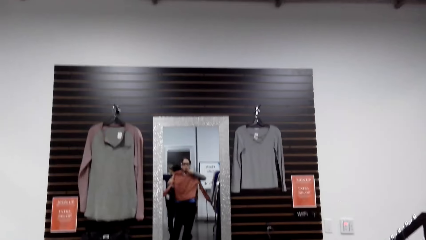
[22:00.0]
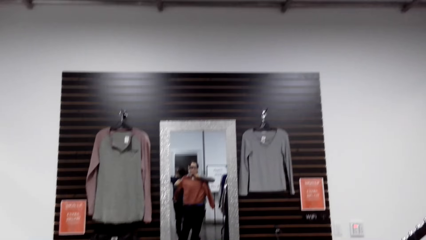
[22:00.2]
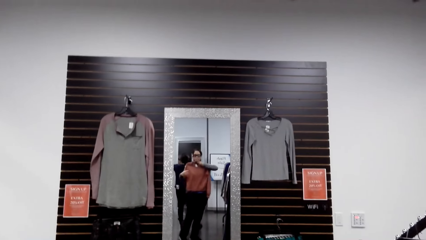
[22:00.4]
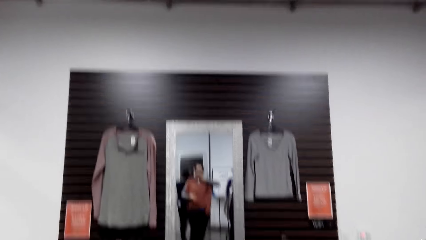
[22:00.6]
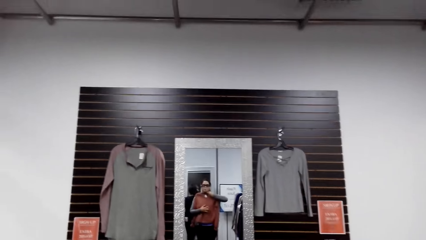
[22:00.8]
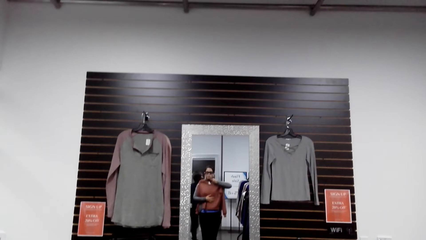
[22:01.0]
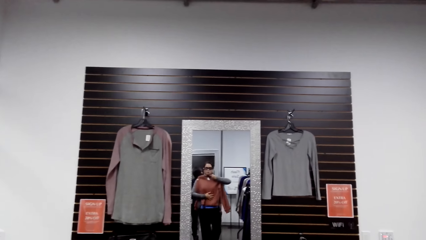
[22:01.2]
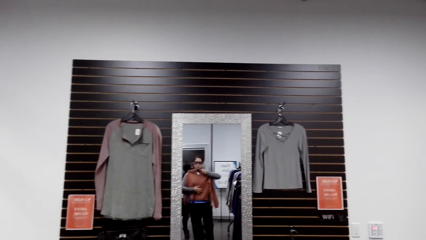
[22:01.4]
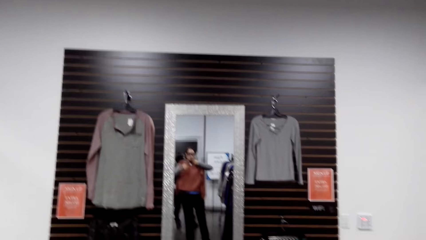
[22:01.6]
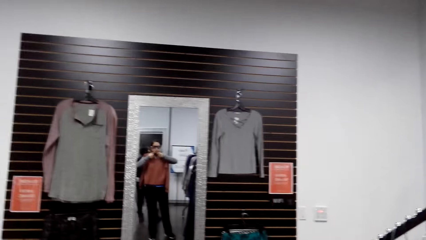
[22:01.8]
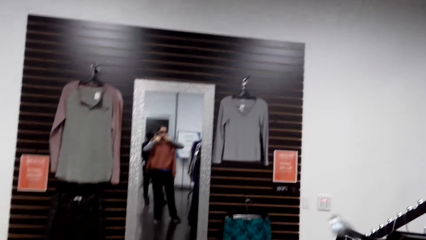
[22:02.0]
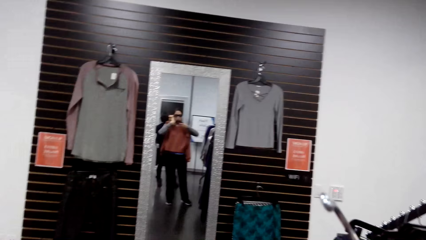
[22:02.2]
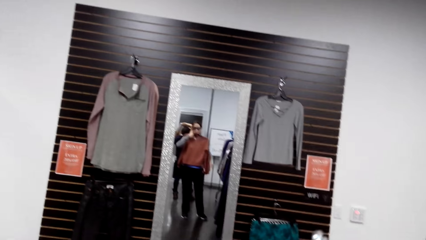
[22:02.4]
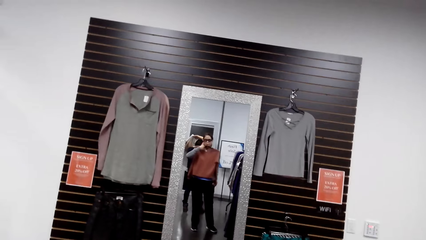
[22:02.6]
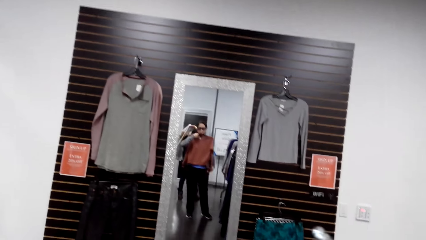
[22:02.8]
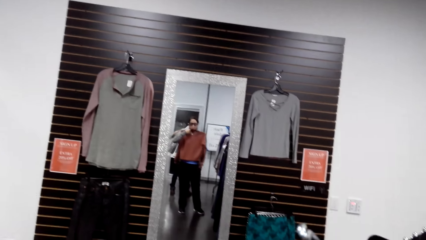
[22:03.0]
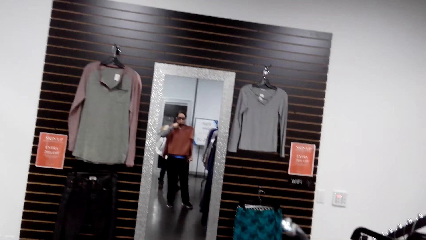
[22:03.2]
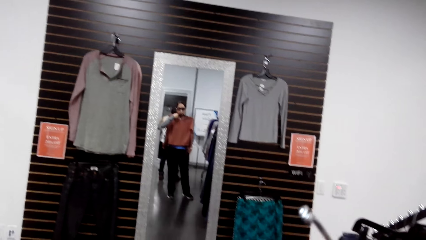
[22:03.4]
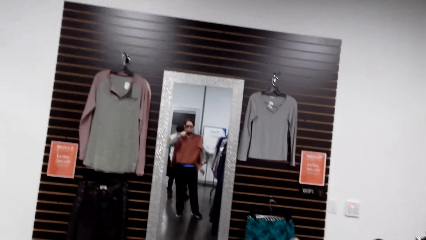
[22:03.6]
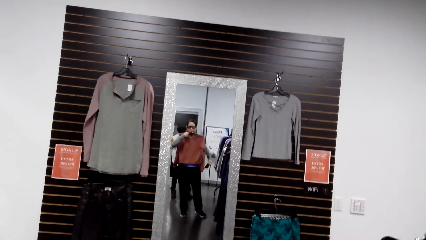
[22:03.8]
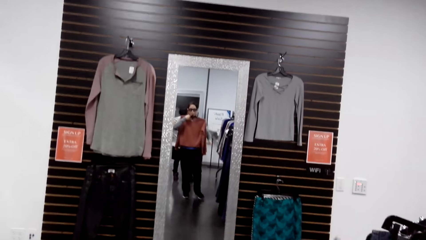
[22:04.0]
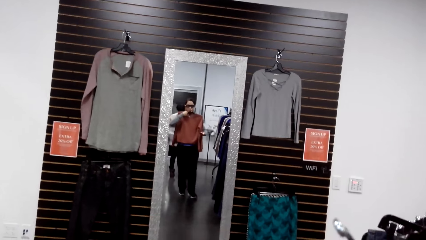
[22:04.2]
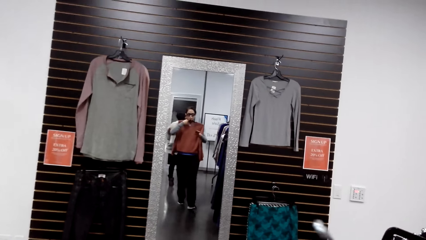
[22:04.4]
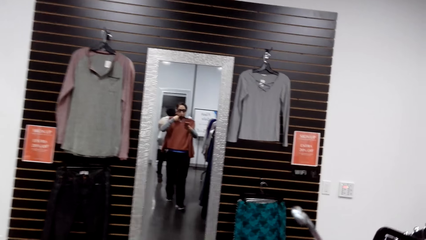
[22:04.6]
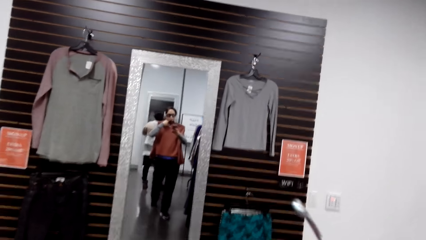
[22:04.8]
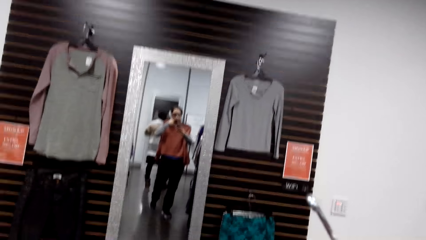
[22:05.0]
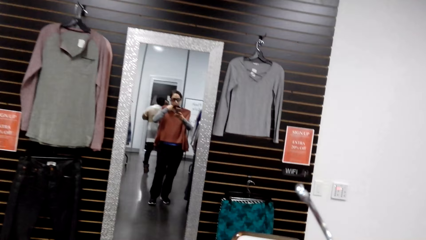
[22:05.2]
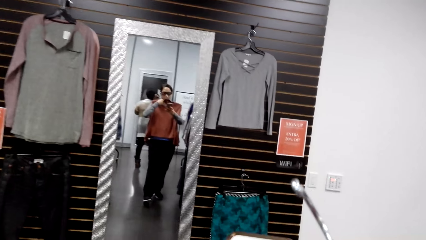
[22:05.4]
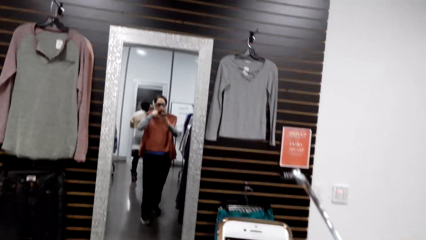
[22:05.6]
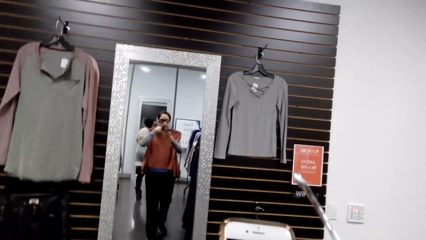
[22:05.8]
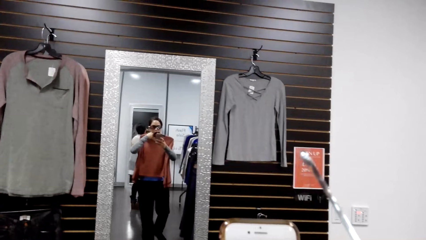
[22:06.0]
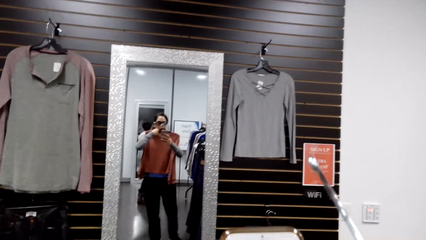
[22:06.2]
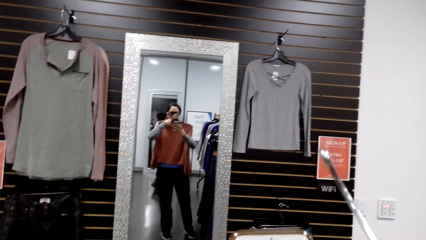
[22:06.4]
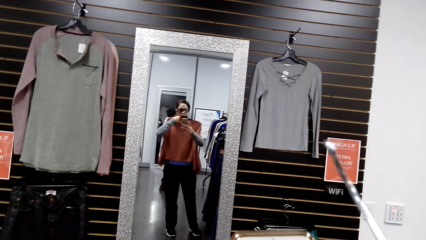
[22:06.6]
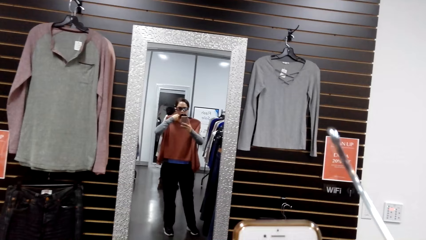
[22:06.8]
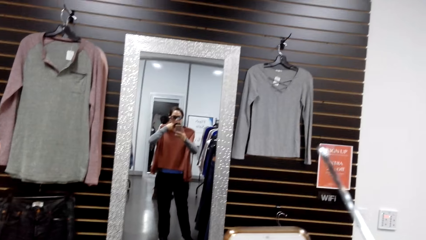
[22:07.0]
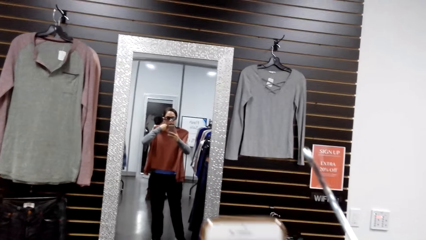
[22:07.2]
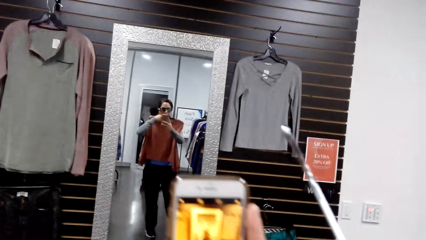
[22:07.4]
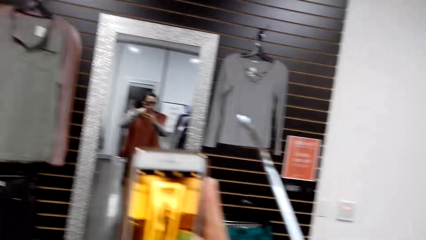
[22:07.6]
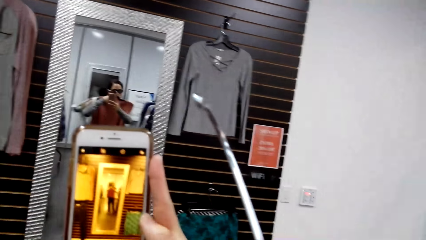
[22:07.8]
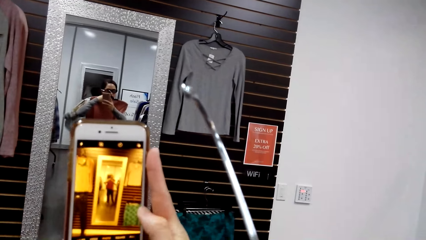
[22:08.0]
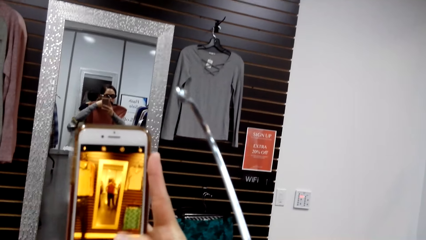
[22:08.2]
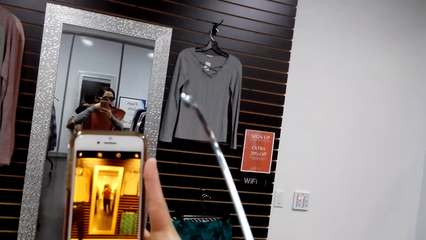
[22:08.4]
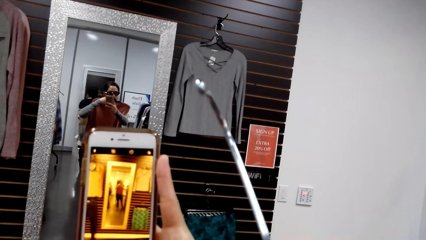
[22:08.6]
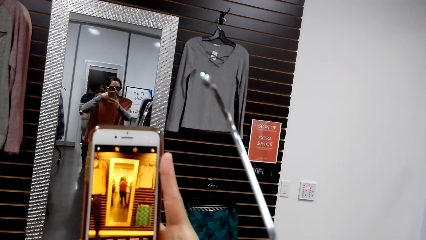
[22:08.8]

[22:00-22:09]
The camera wearer looks at the mirror. They take a photo.

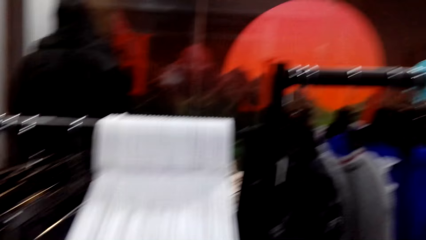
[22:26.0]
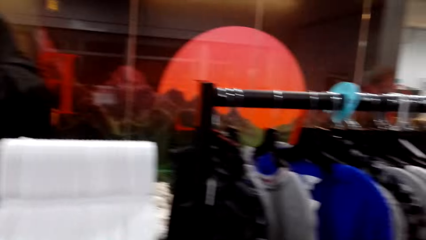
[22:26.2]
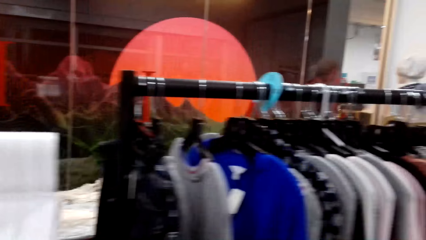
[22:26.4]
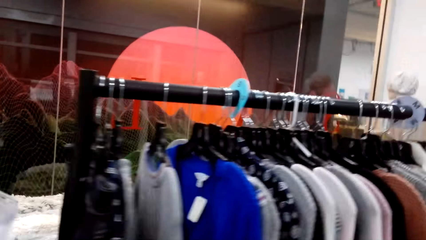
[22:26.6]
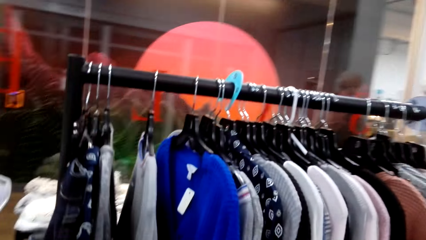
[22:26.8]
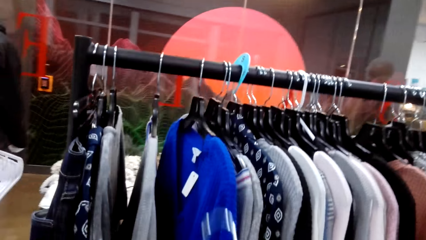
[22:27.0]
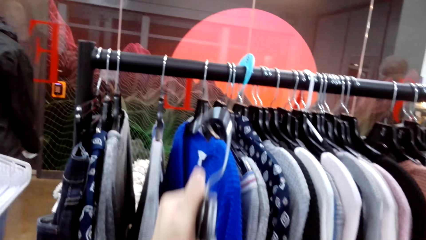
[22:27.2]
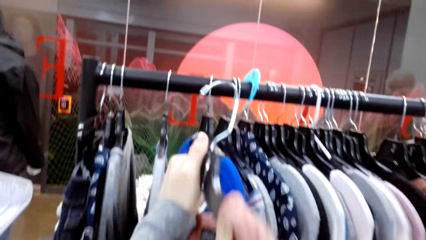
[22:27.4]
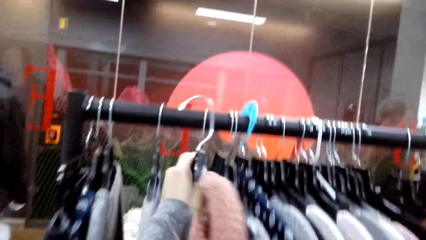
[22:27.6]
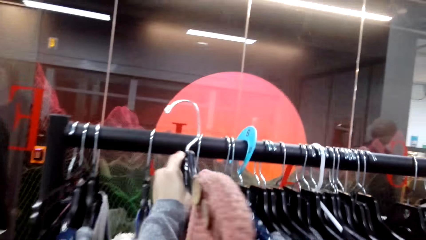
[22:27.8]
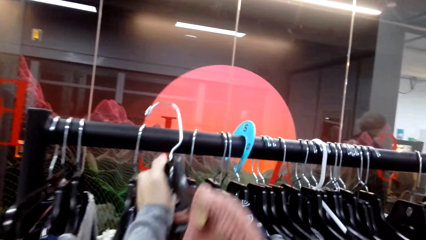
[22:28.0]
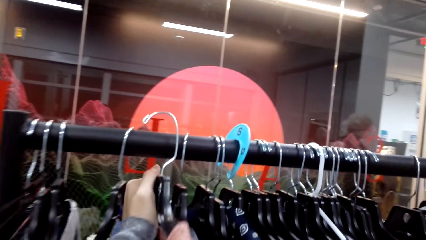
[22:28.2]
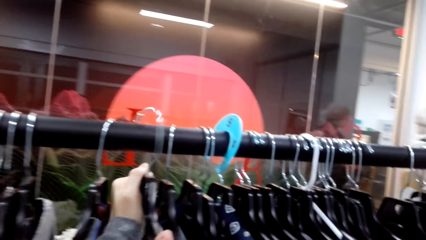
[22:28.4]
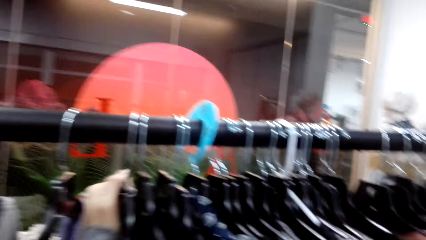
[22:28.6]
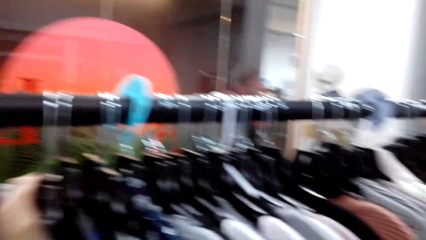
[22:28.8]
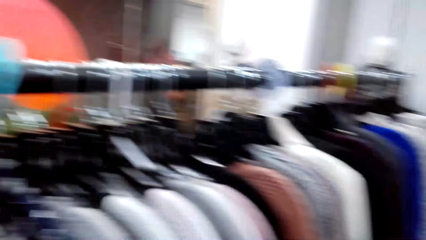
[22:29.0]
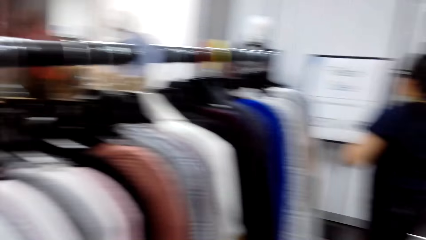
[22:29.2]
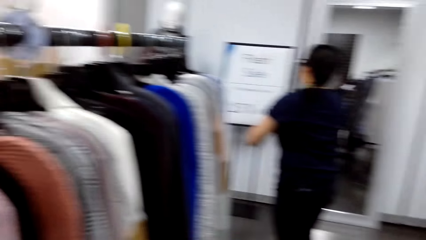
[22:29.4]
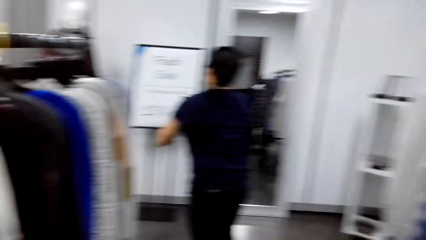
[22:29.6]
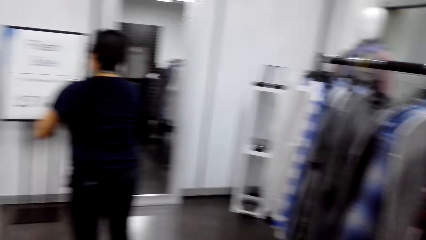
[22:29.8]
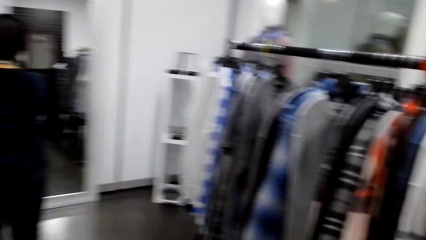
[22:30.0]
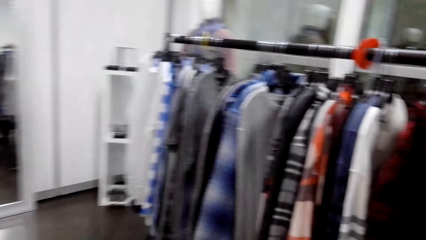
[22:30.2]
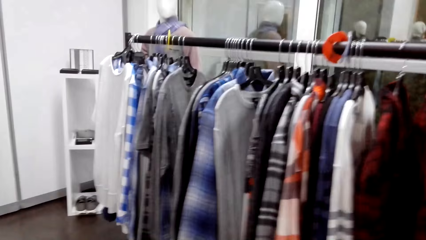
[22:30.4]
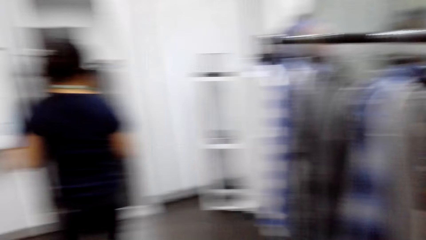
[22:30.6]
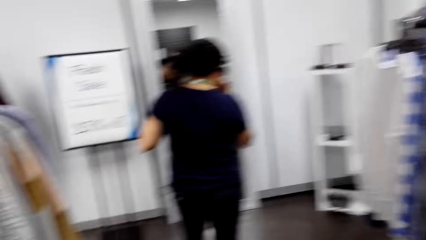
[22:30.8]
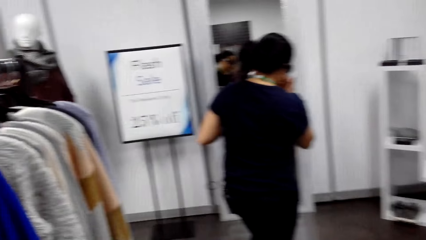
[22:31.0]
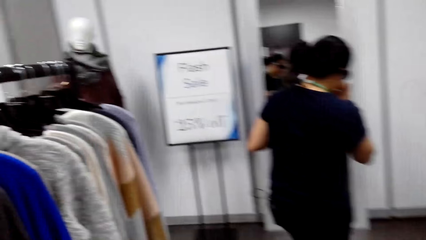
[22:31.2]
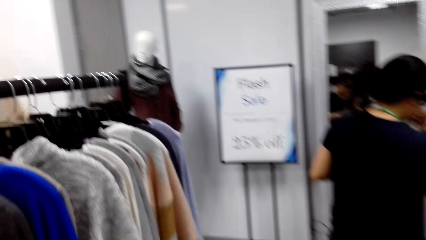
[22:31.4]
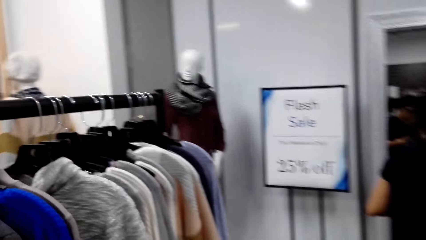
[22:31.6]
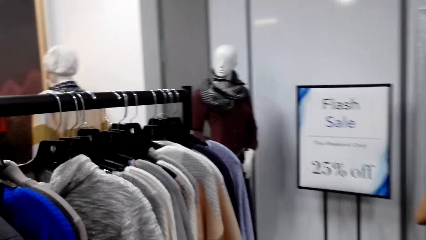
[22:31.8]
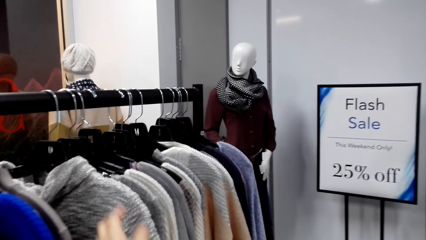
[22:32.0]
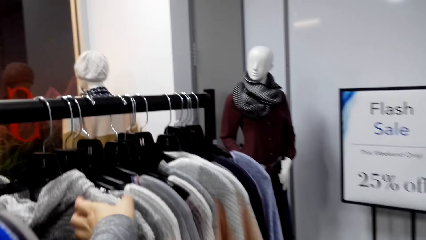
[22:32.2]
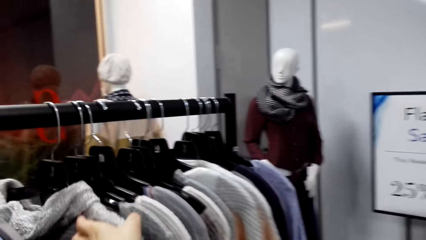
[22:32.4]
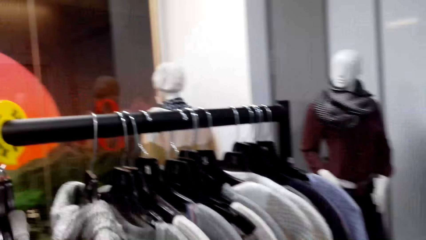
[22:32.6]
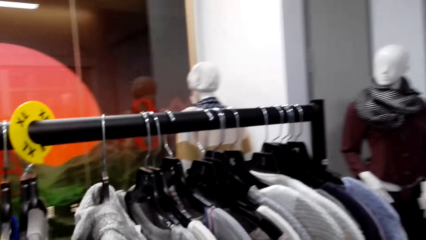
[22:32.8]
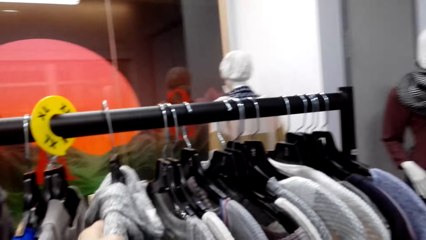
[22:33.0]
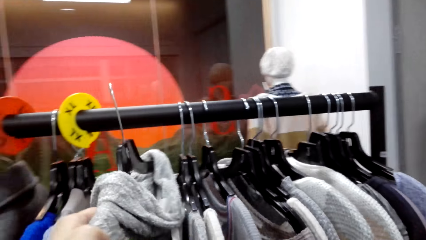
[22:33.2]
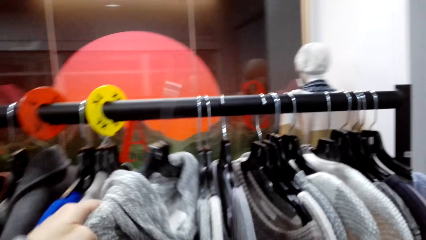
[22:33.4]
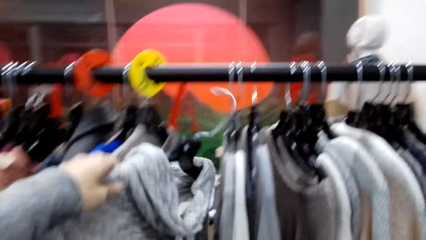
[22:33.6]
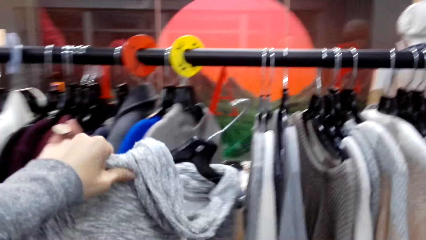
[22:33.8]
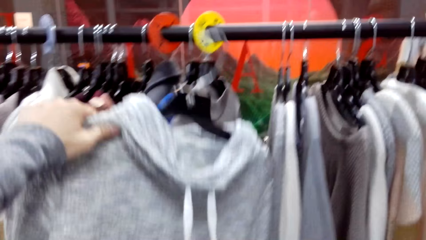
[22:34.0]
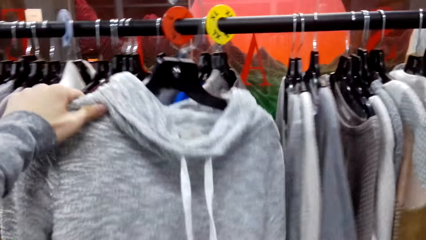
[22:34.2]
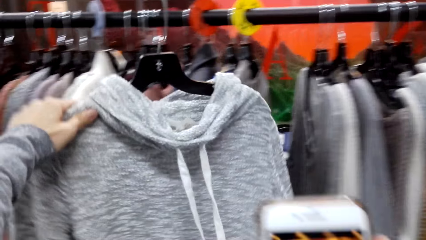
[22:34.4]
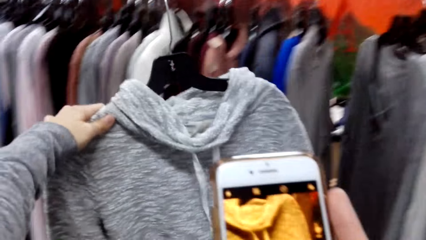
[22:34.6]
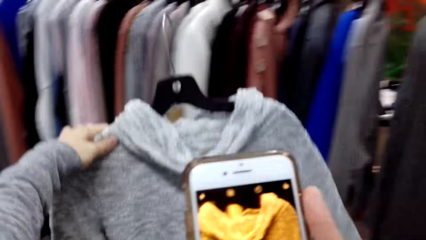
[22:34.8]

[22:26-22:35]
The camera wearer walks around the shop. They hang the cloth on the rack. They walk around the shop. They take a cloth from the rack.
